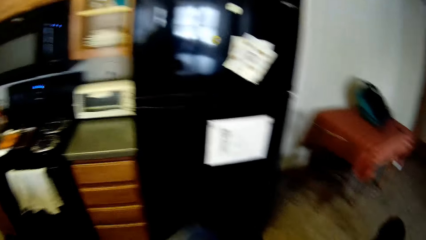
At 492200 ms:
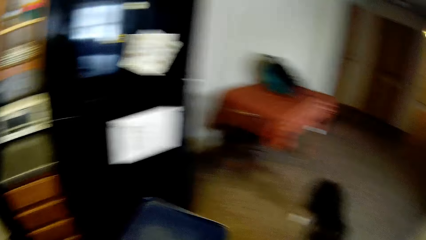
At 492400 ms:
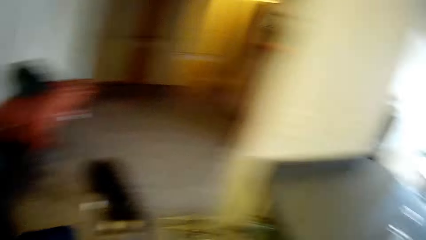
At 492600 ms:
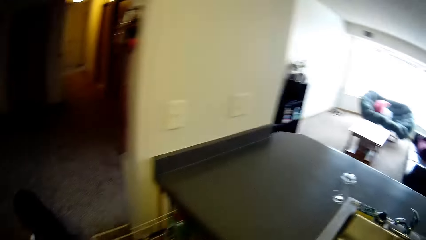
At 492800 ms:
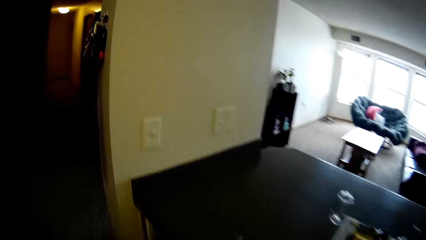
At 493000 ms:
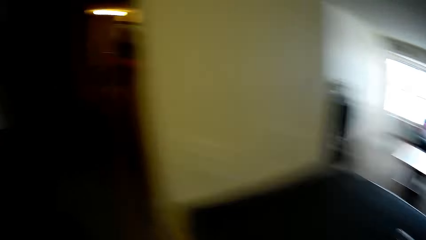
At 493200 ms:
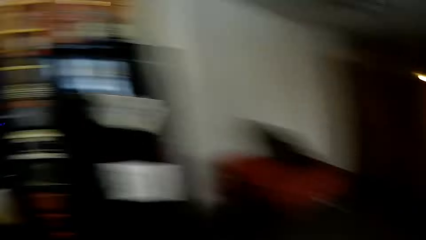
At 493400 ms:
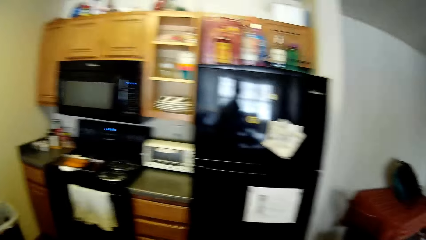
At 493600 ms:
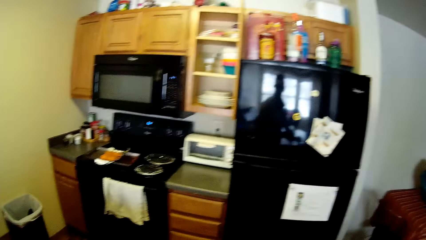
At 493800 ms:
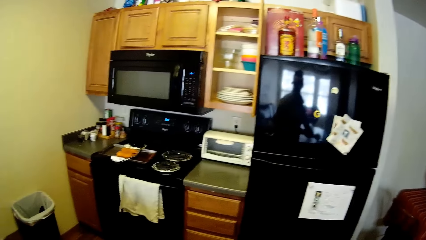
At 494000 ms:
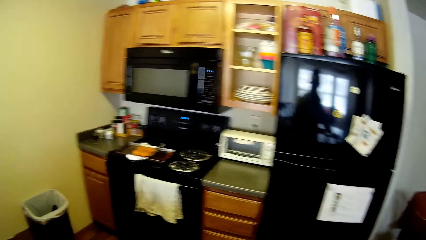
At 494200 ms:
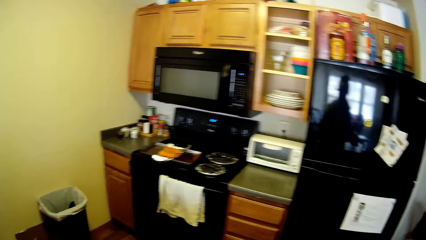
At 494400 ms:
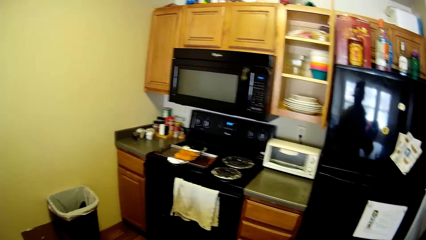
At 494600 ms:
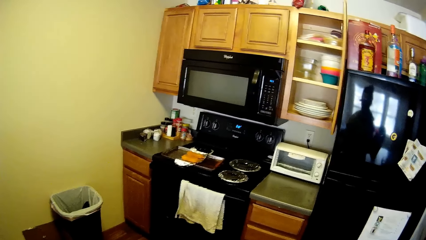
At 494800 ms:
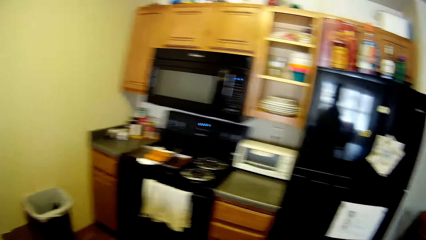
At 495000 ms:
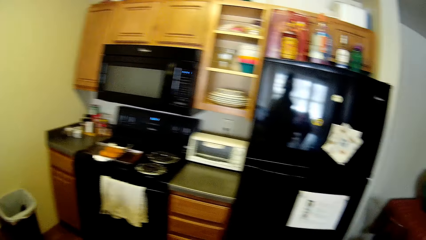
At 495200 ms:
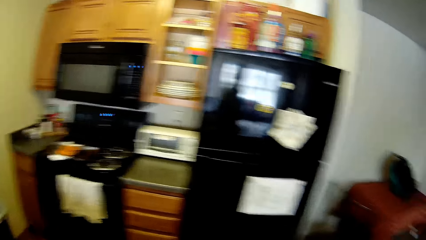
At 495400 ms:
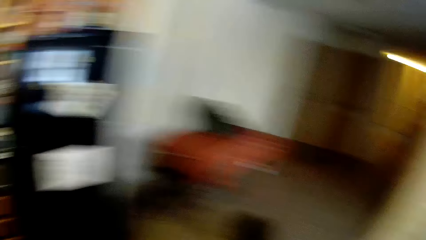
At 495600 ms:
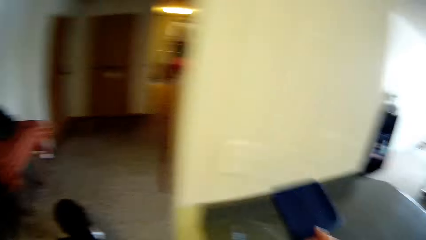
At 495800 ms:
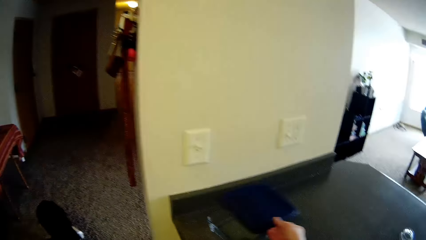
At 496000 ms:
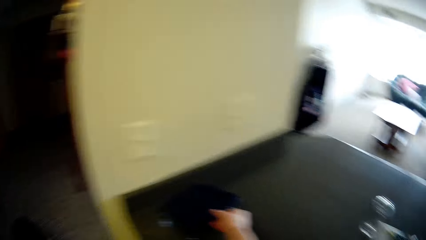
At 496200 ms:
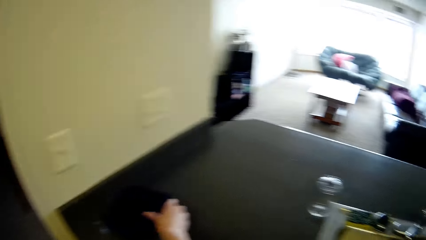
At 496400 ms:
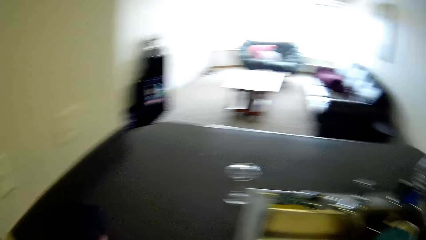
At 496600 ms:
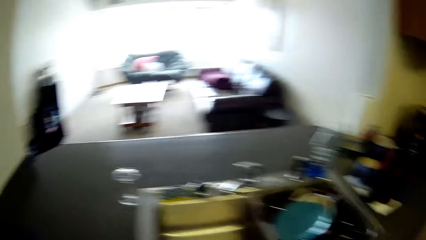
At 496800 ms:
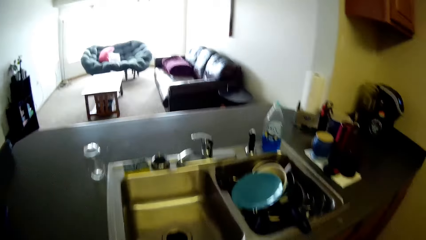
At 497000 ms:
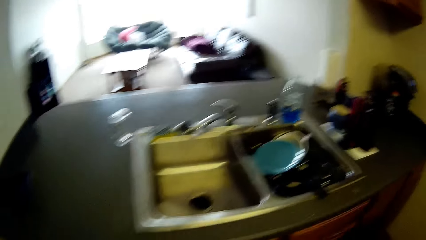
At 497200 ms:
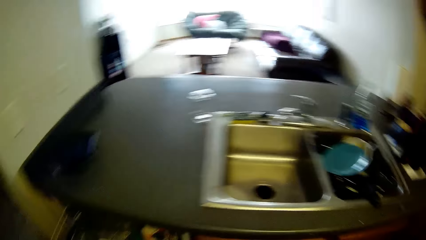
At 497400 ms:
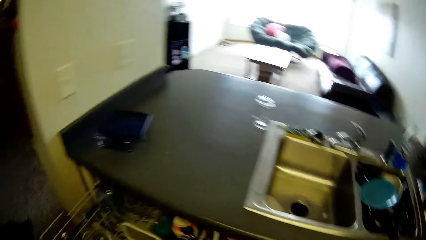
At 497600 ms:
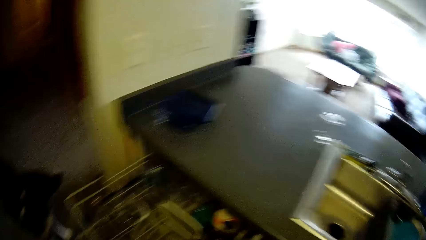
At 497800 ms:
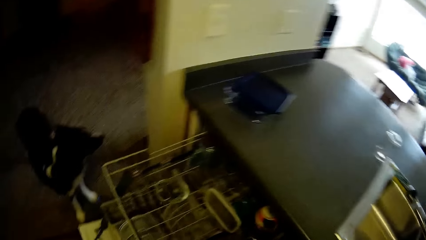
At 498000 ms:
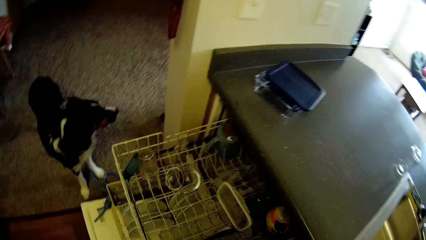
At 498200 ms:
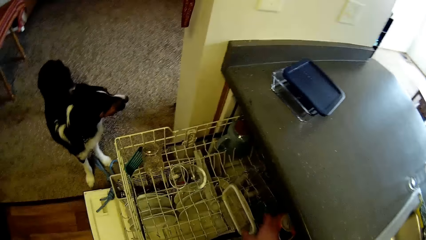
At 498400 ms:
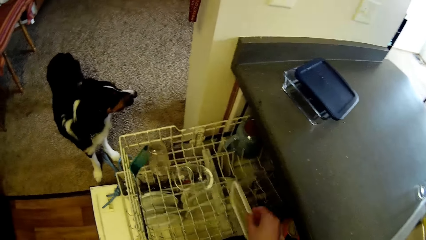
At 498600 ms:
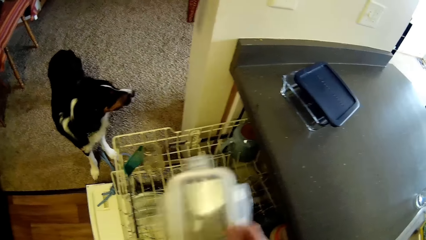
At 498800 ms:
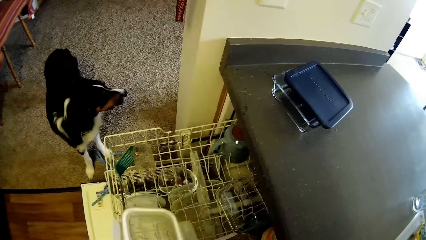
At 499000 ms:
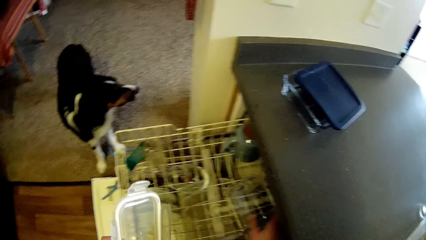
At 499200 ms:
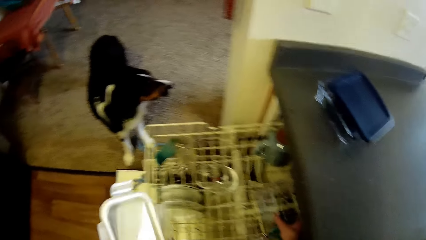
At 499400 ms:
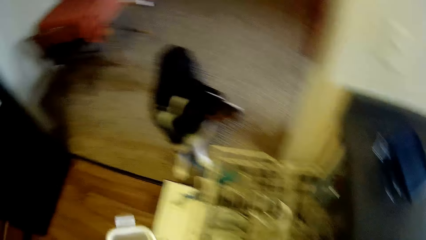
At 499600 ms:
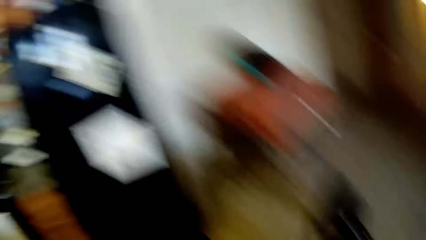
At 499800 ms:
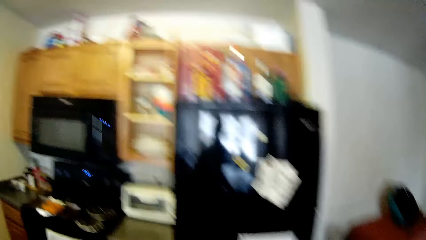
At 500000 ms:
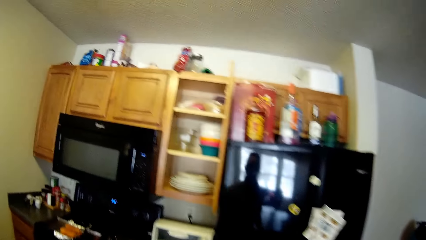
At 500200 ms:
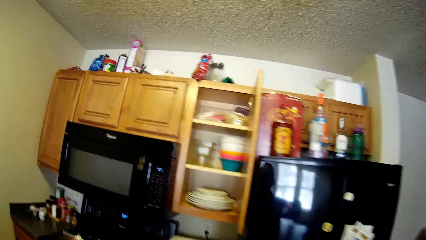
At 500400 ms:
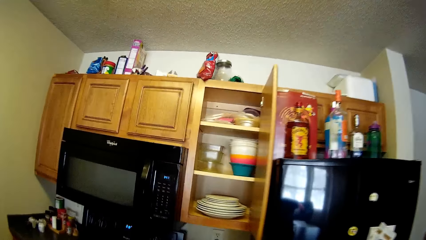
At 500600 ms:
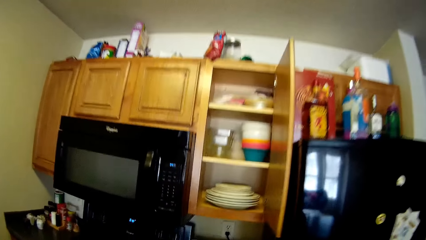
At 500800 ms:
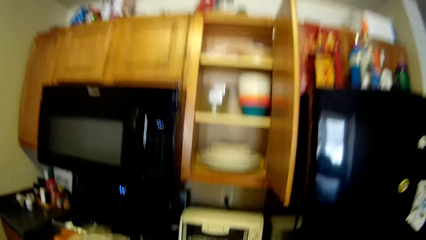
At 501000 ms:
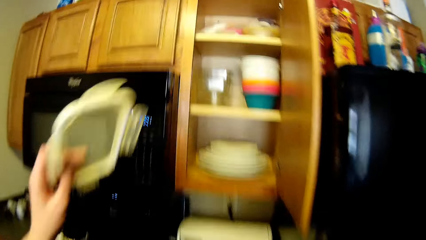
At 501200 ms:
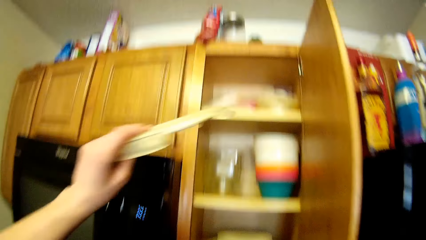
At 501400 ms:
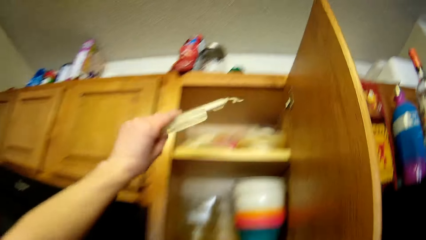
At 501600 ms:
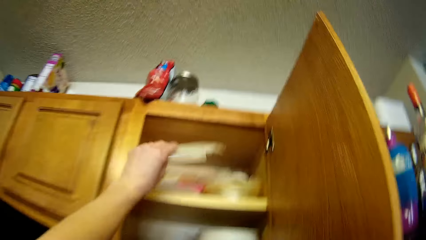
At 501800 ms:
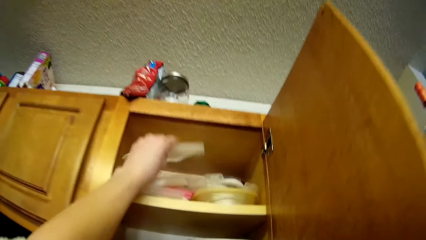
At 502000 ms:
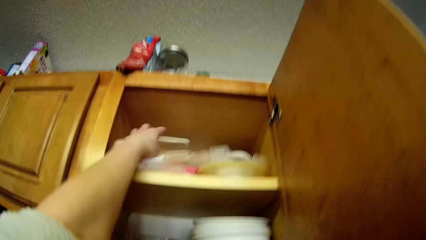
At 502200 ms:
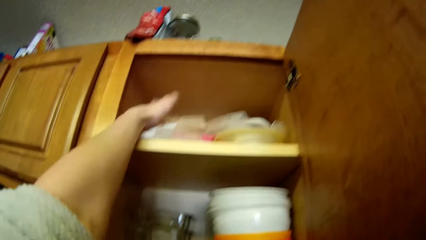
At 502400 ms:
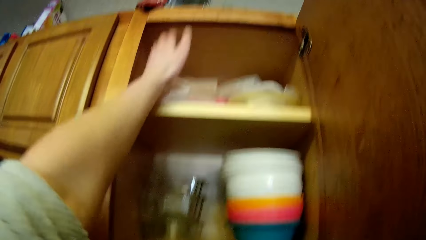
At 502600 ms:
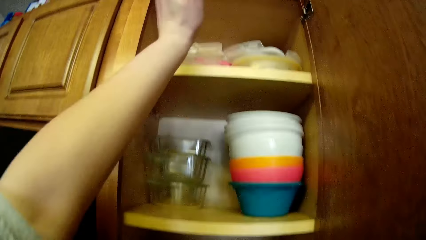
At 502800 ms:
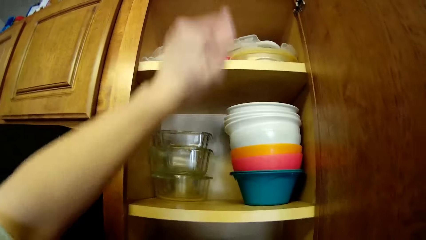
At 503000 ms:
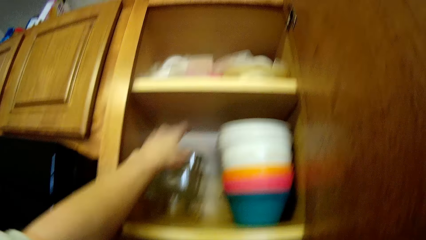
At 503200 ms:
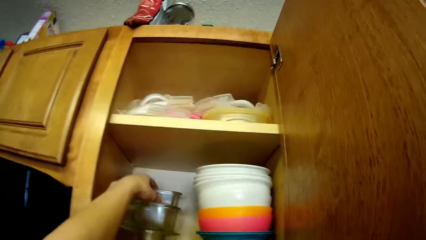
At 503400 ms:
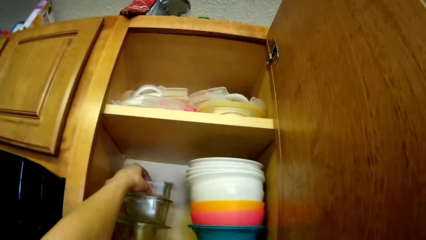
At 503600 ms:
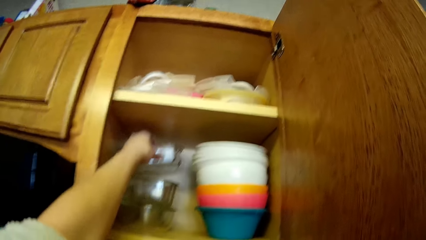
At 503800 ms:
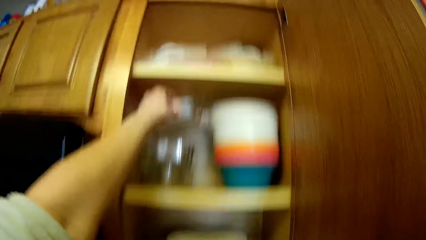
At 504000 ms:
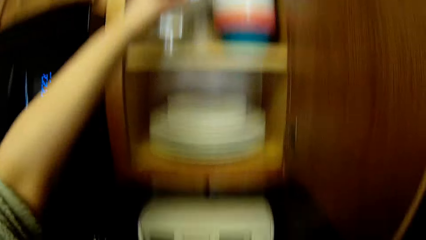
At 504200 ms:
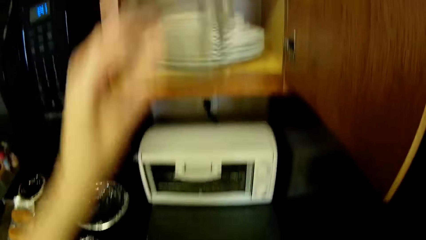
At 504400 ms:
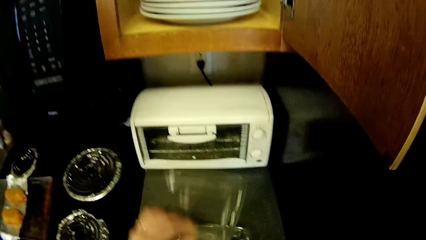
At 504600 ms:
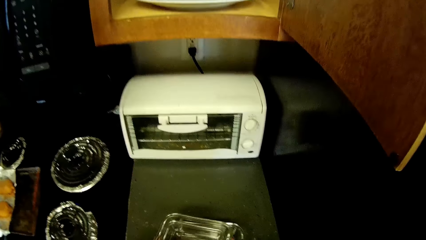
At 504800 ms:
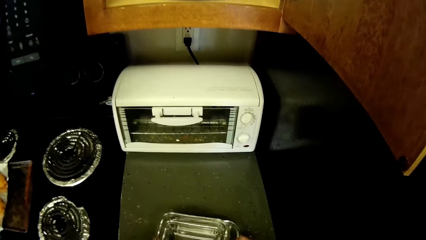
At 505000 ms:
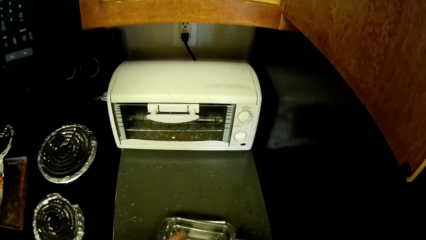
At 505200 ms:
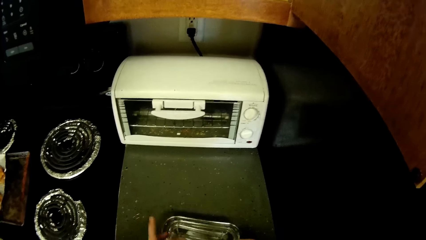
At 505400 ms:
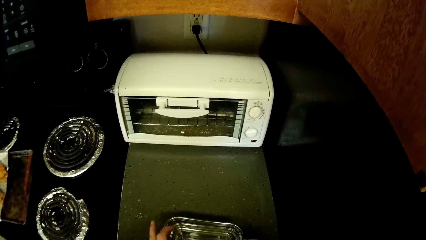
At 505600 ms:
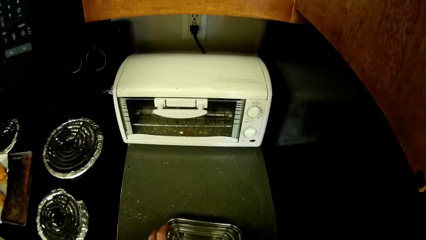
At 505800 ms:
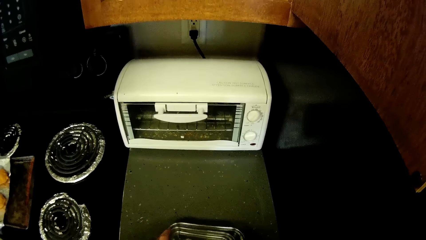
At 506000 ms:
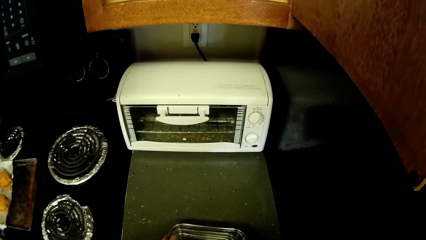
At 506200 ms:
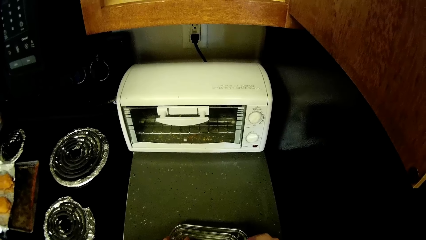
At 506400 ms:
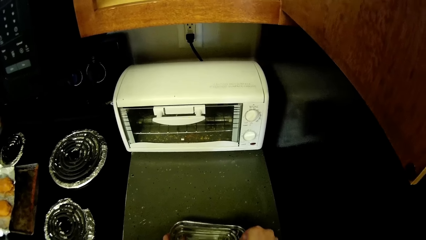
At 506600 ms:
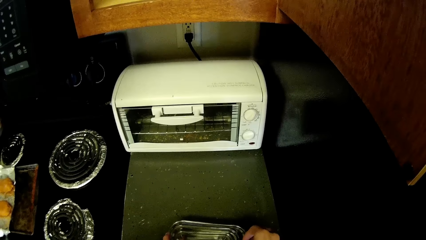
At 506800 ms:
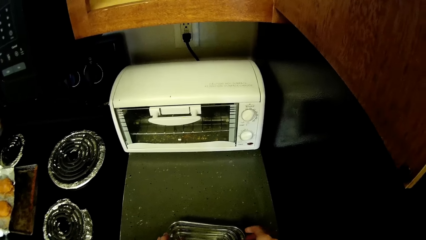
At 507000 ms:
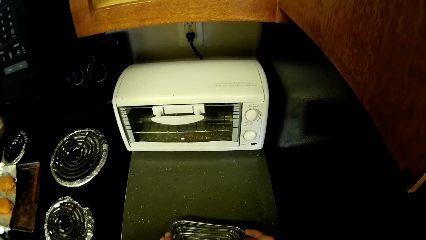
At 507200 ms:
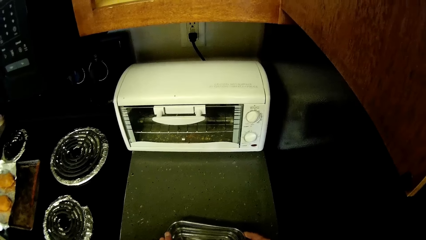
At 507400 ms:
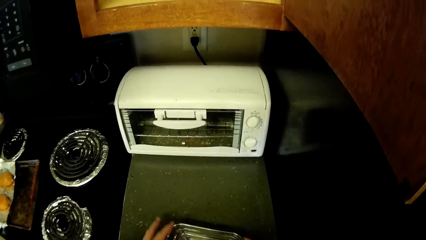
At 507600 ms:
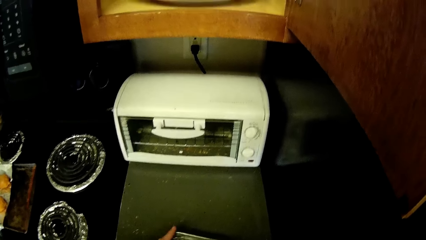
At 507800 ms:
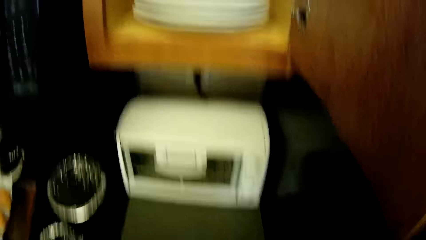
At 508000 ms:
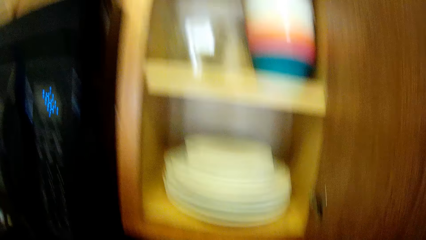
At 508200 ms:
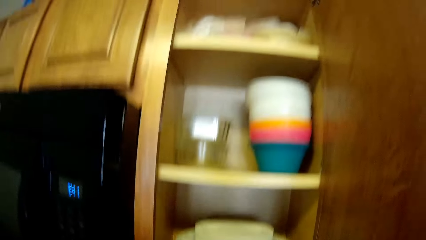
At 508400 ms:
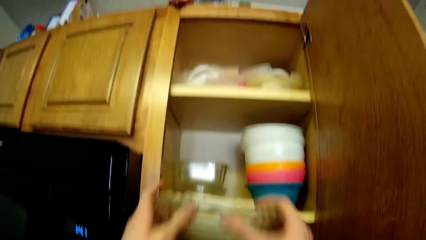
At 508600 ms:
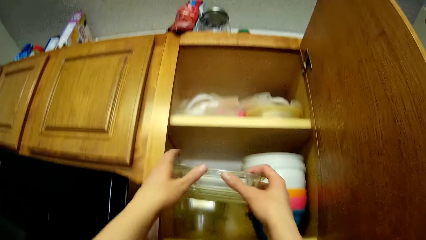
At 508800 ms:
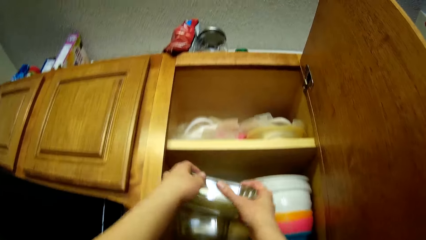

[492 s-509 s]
The camera wearer looks around. She drops the plastic on the cabinet with her right hand. She puts a lid on the bowl. She picks the lid from the rack with her right hand. She picks up the bowl. She drops the lid inside the cupboard with her left hand. She picks a container inside the cupboard with her left hand. She drops the container inside another bowl on the cabinet with her left hand.
